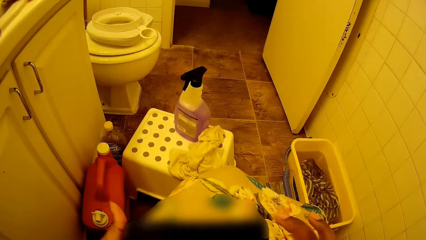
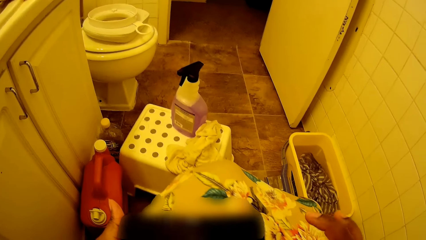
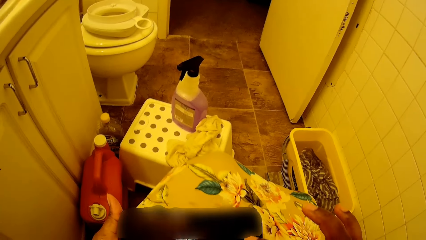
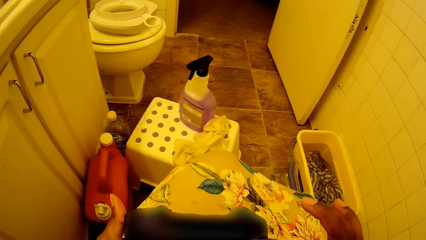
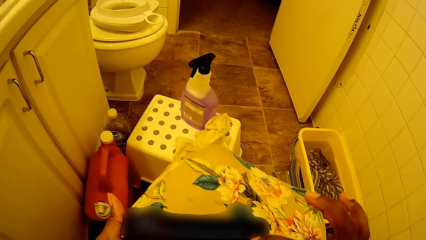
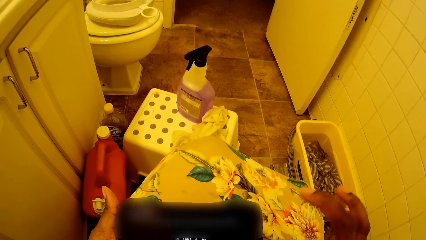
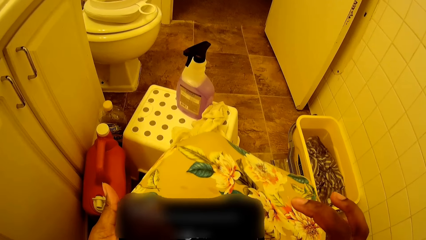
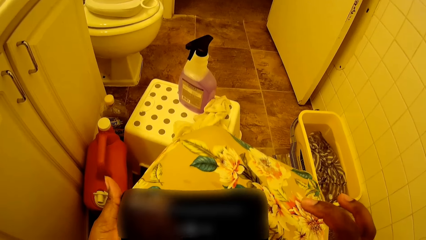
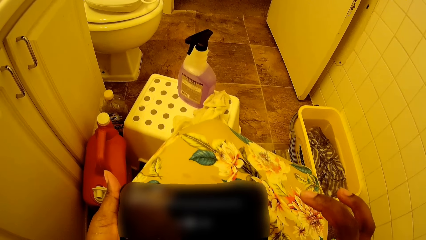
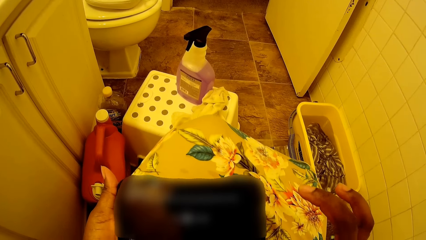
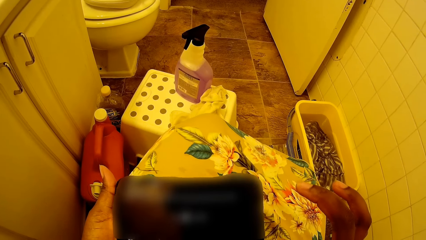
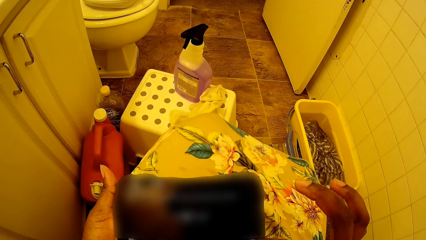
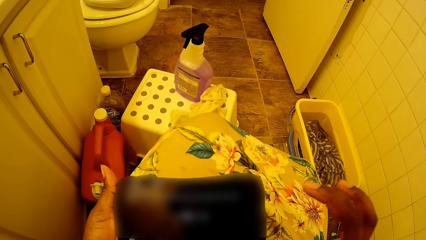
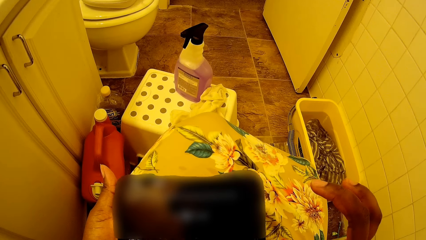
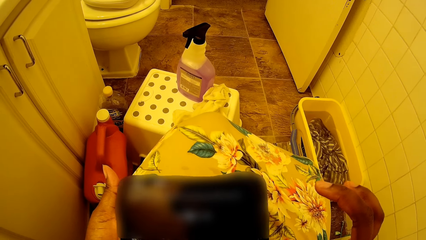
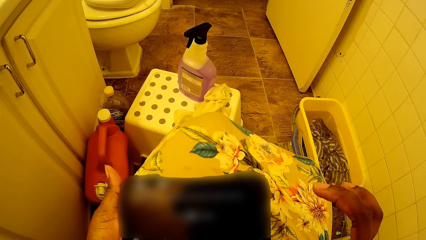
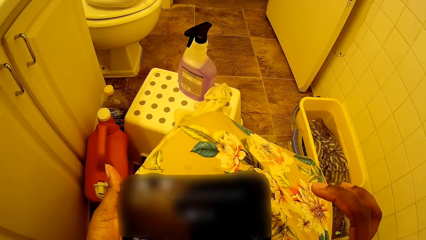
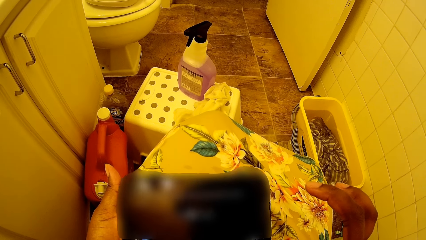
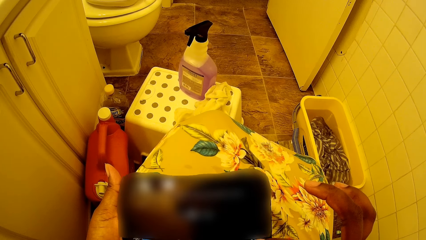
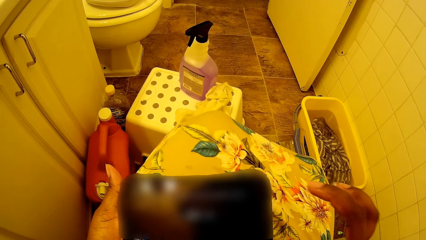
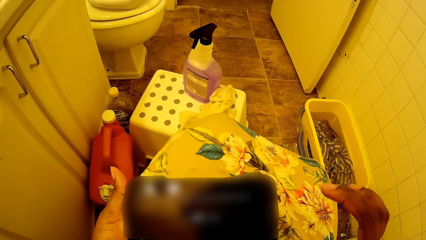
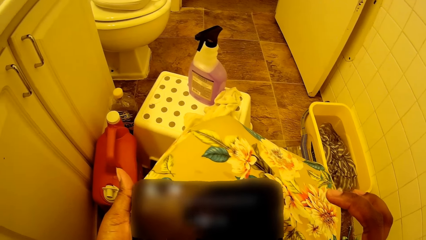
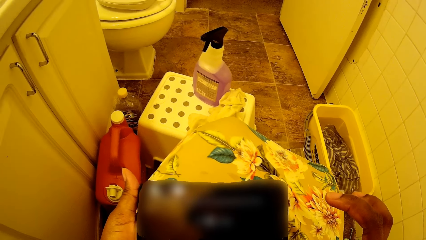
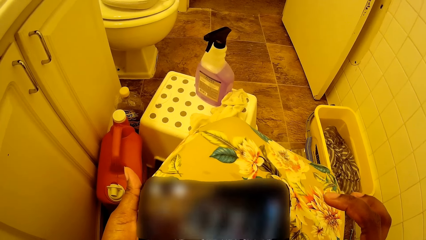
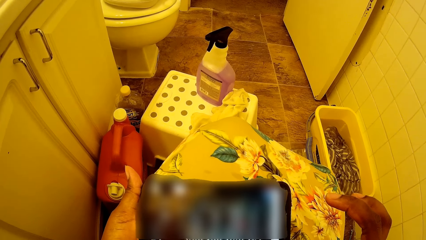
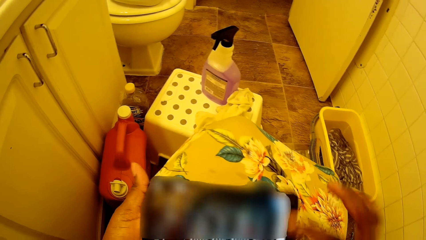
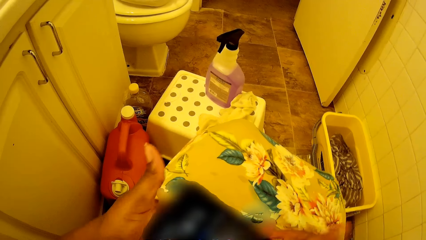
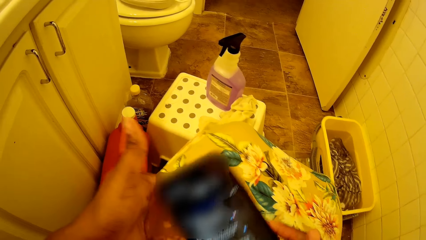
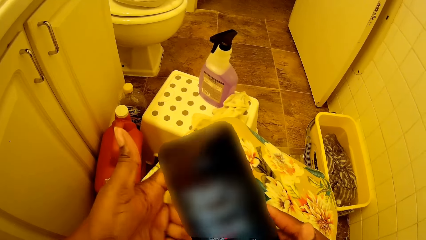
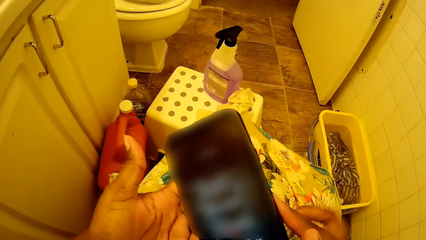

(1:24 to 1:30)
The camera wearer operates the phone in her left hand with her right hand.

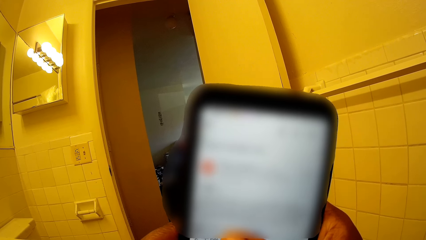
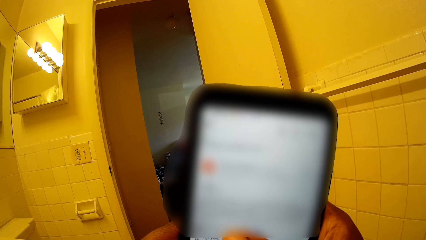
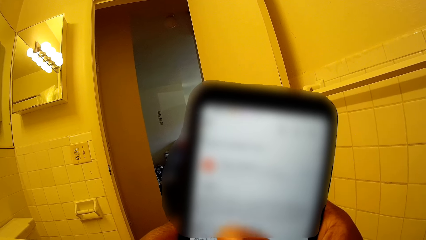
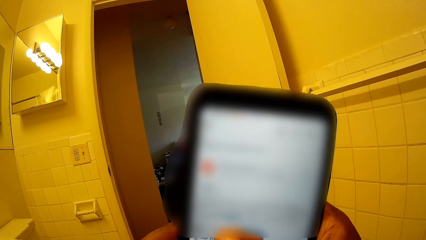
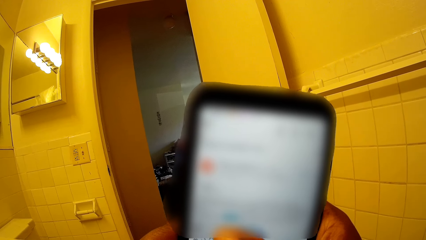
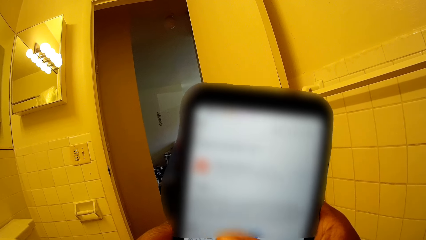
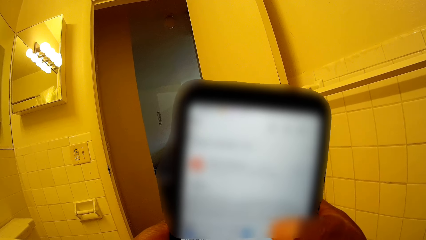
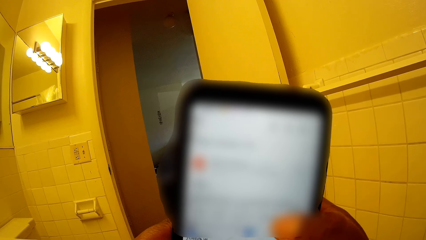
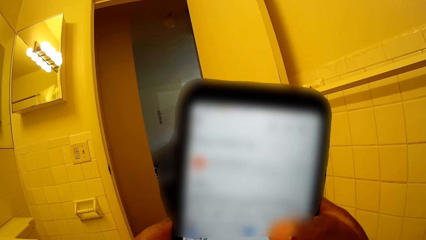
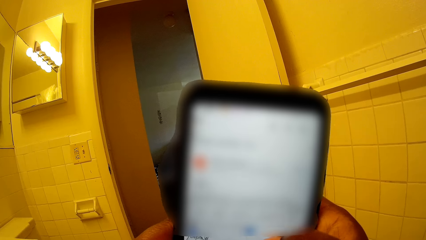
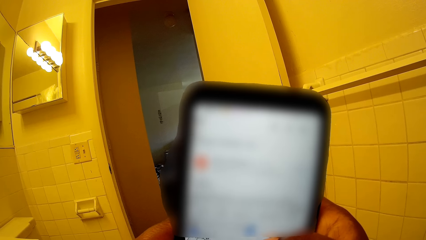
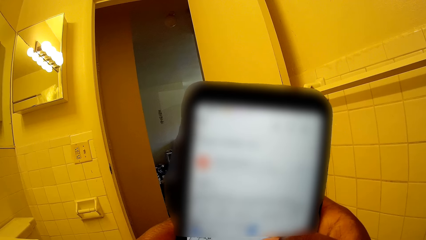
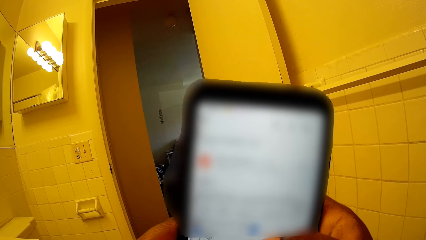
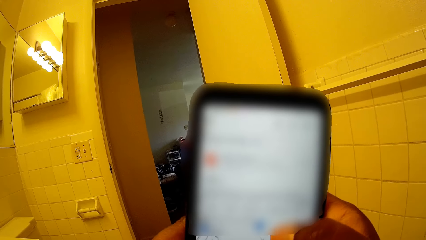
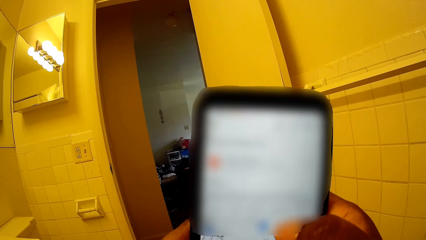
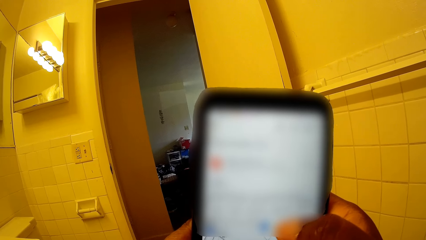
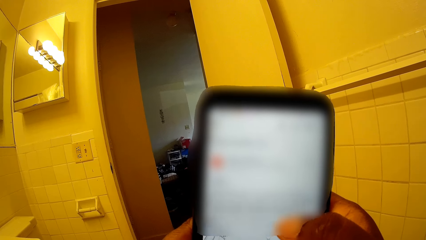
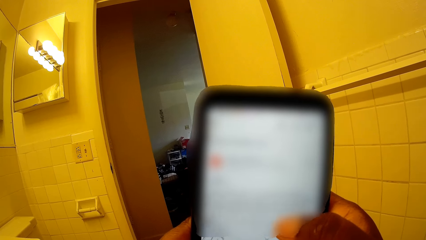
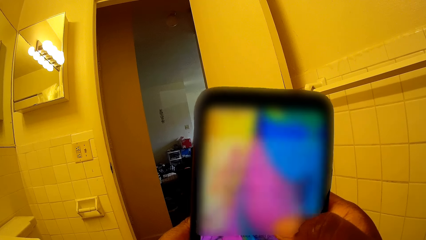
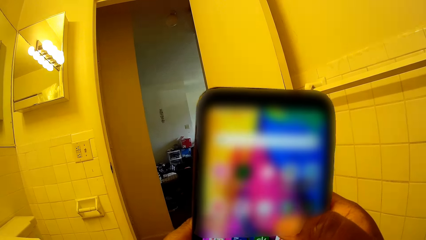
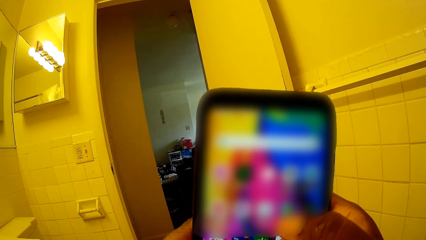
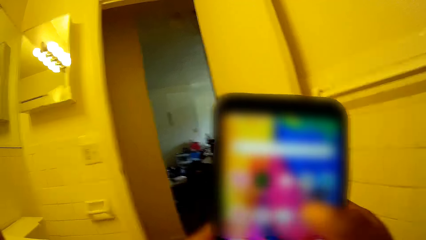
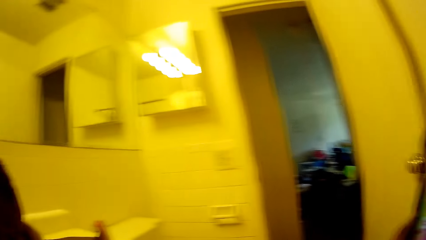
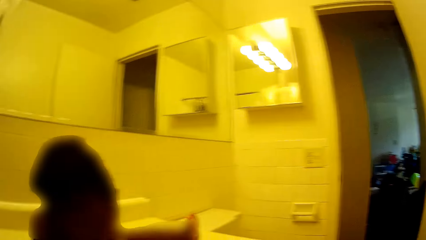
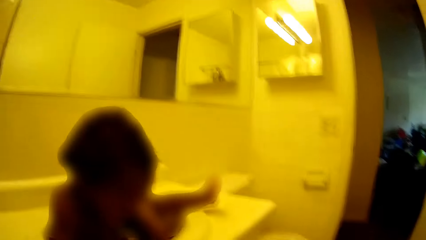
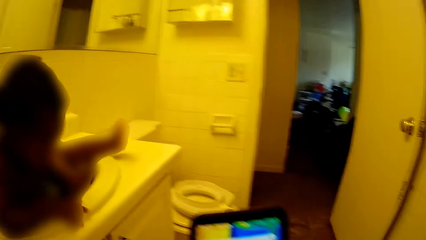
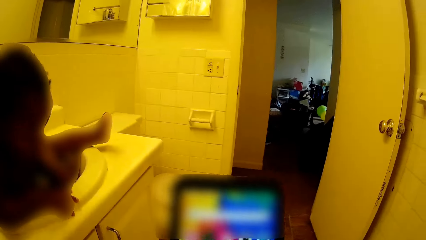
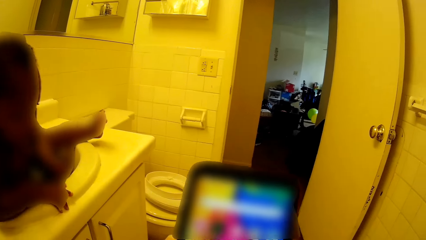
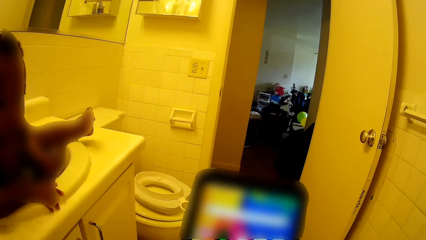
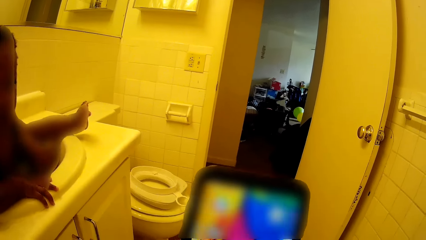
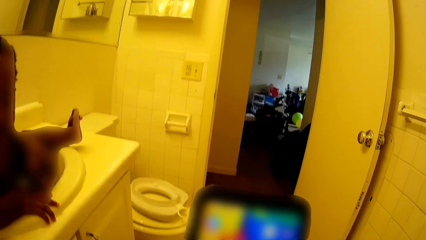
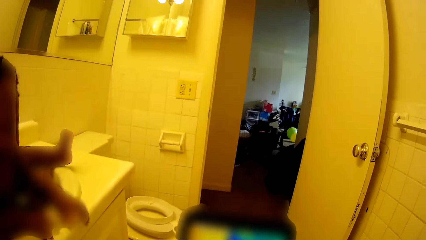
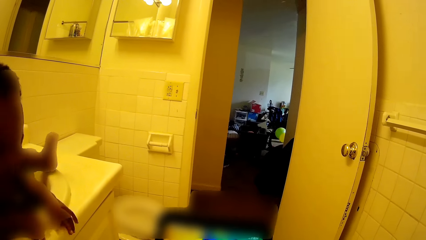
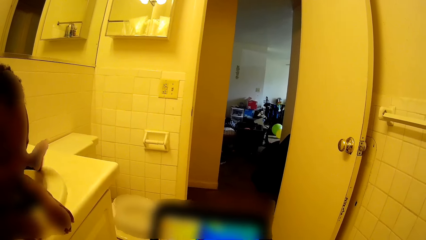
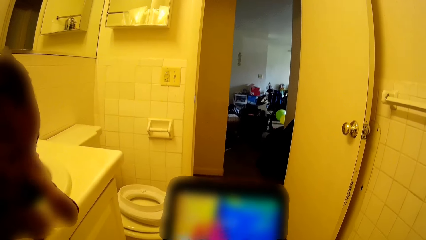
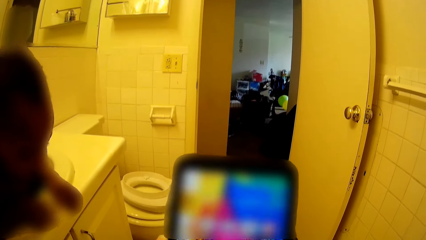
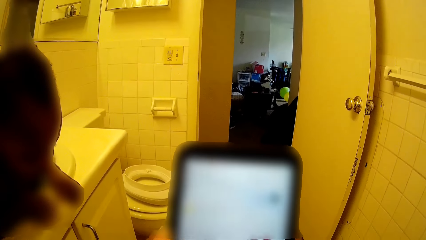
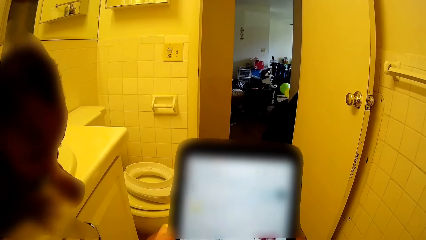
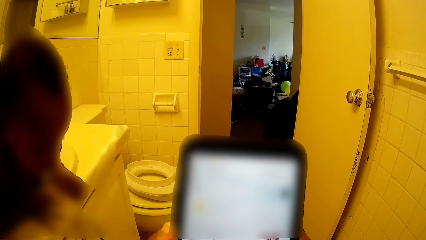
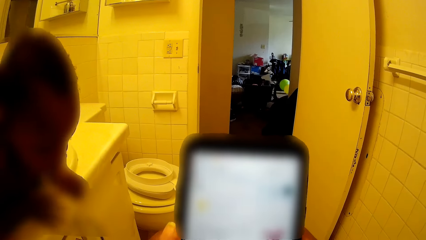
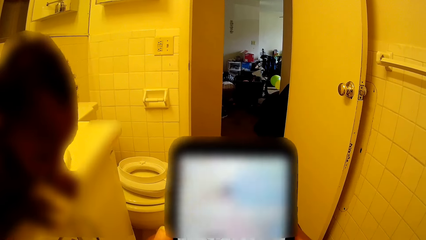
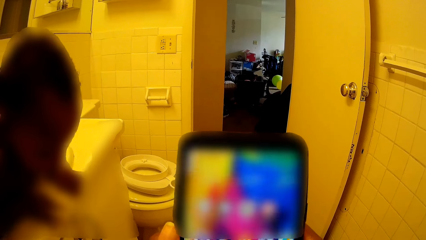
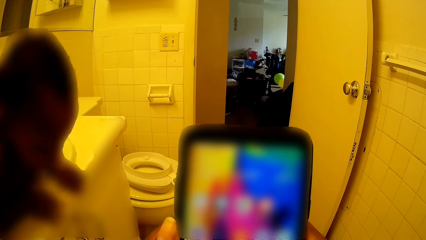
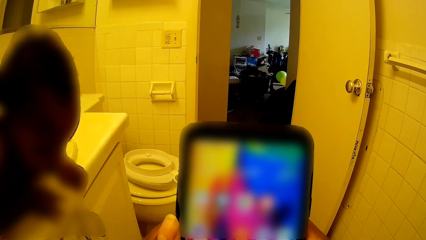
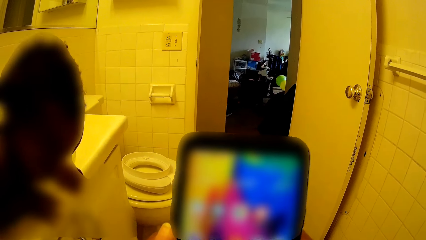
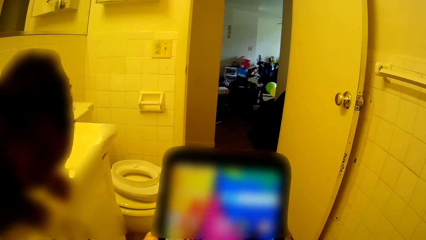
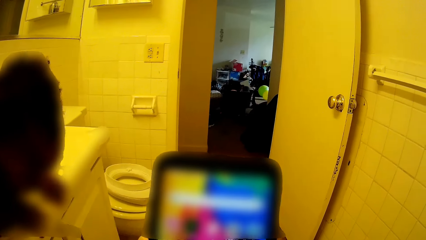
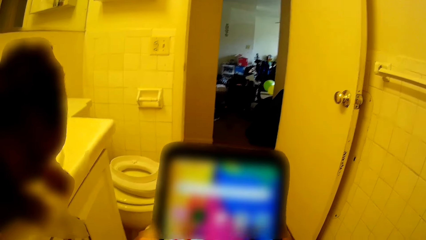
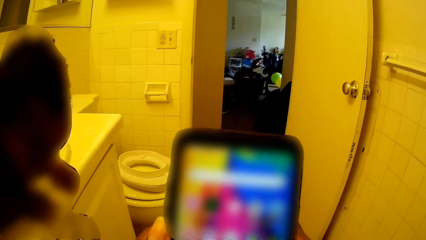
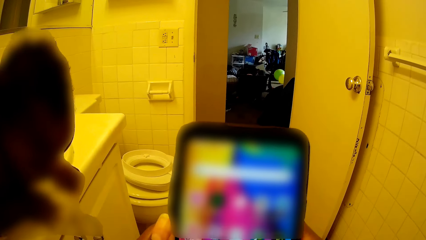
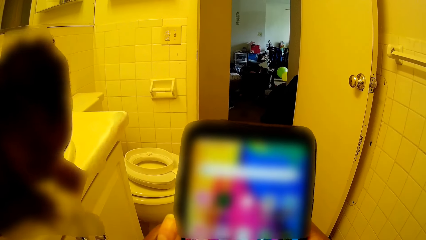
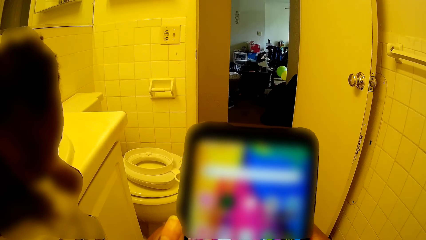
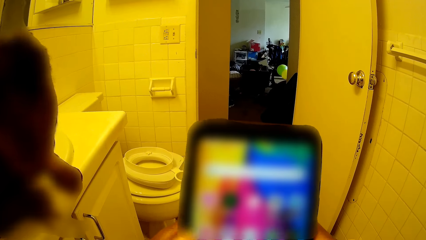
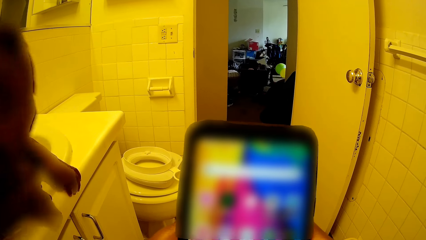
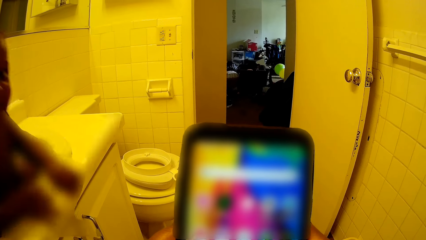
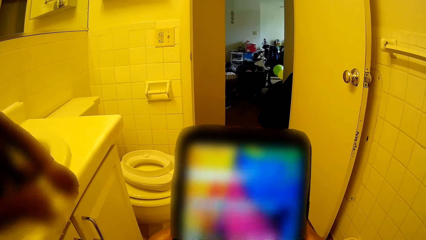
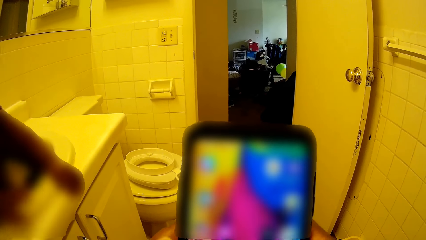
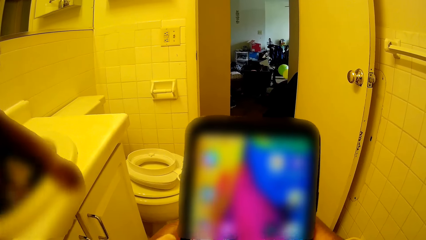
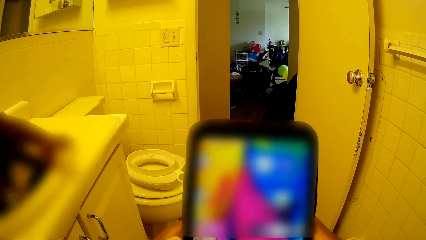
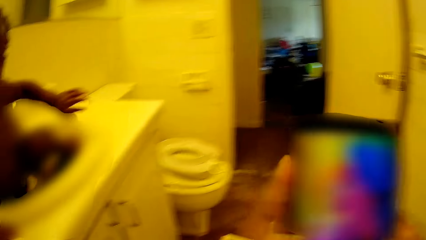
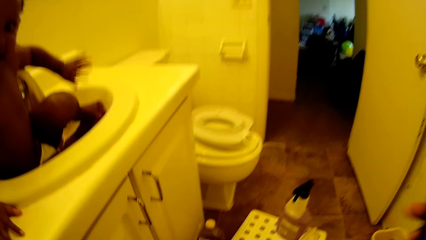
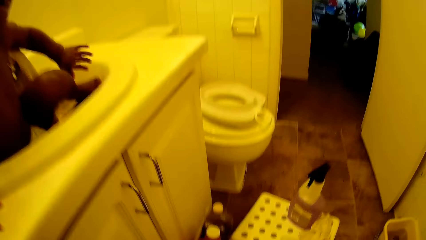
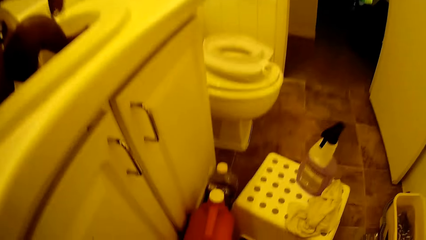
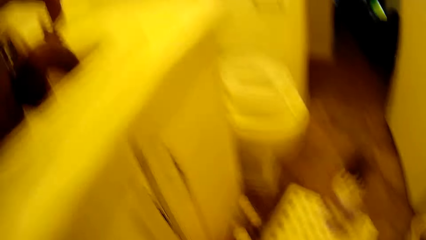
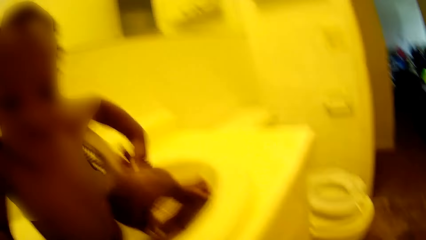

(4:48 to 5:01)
The camera wearer looks at the phone. A baby sits in a wash hand basin in the toilet. The camera wearer presses the phone with her left hand. The baby appears. The camera wearer converses with the baby.
